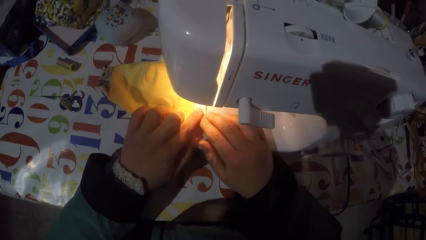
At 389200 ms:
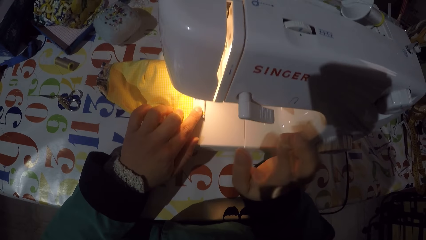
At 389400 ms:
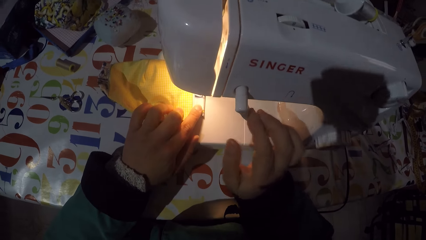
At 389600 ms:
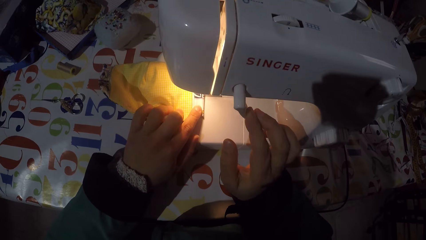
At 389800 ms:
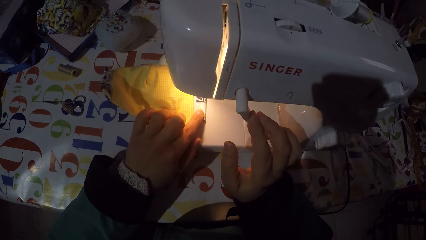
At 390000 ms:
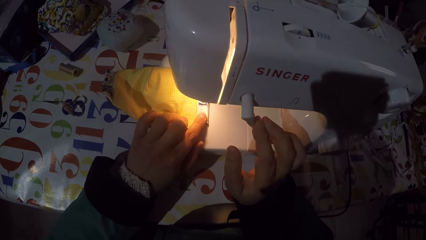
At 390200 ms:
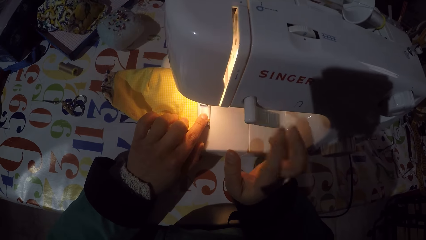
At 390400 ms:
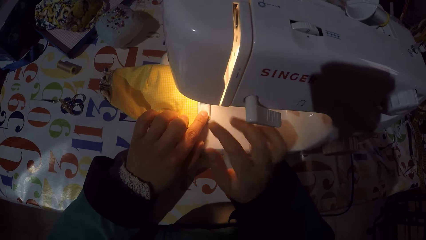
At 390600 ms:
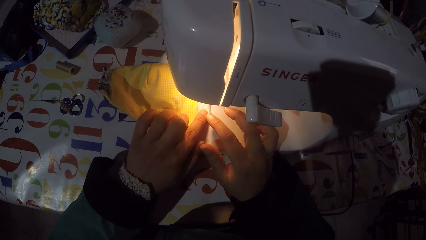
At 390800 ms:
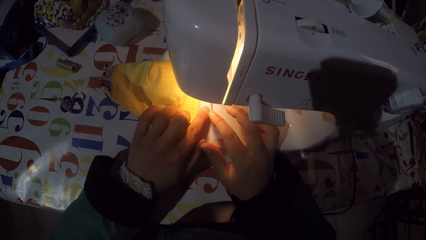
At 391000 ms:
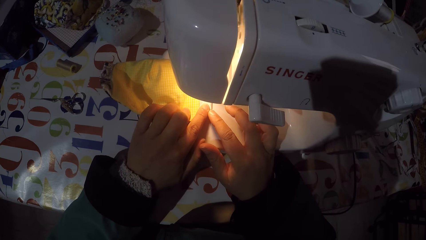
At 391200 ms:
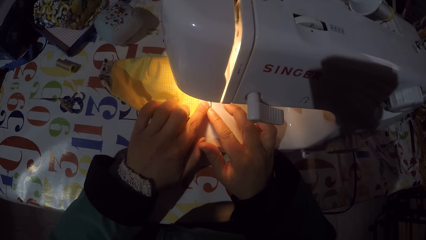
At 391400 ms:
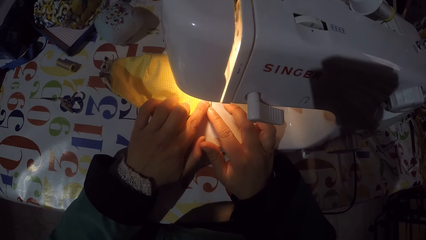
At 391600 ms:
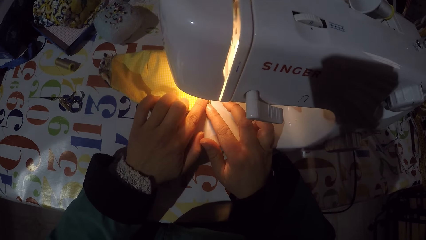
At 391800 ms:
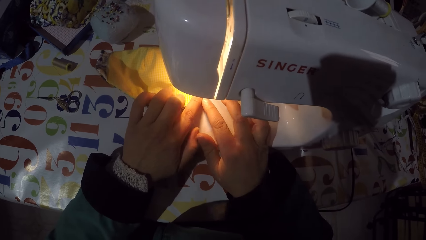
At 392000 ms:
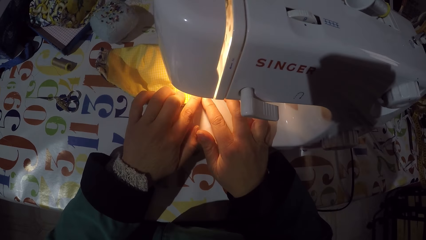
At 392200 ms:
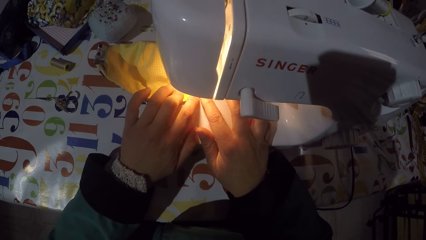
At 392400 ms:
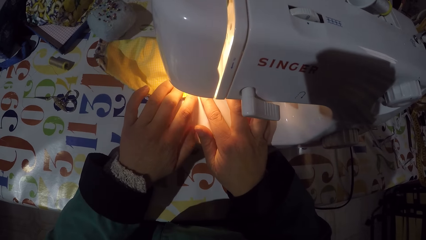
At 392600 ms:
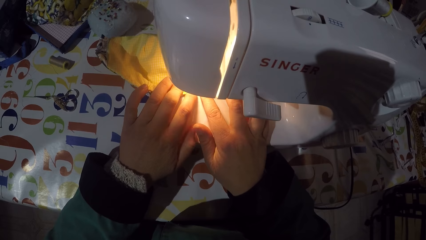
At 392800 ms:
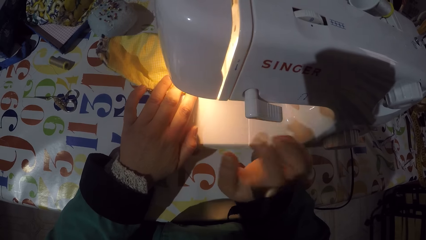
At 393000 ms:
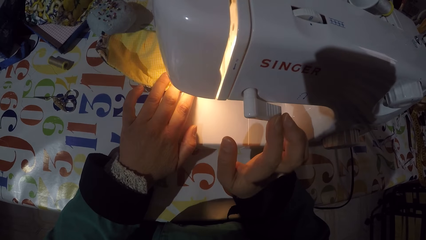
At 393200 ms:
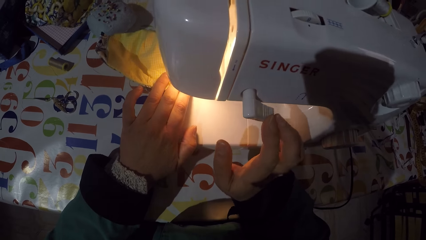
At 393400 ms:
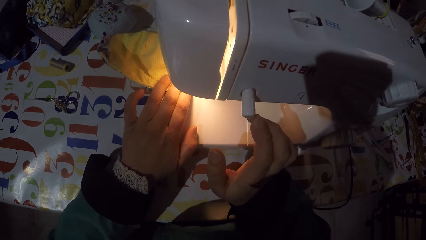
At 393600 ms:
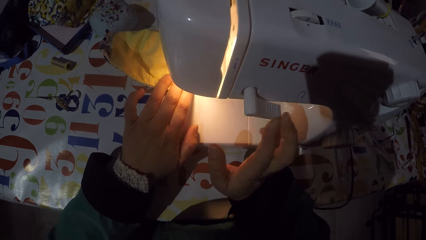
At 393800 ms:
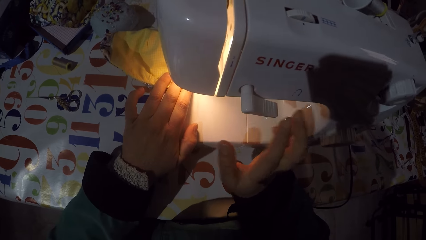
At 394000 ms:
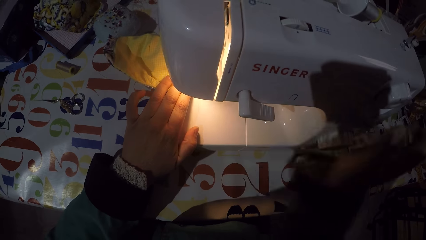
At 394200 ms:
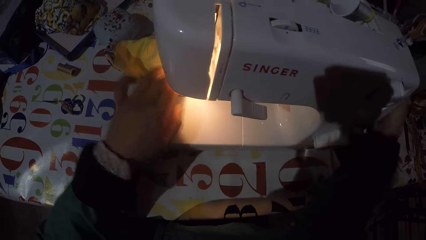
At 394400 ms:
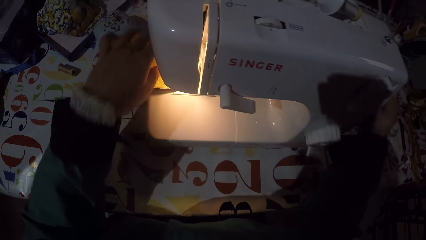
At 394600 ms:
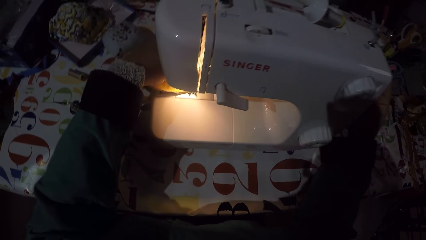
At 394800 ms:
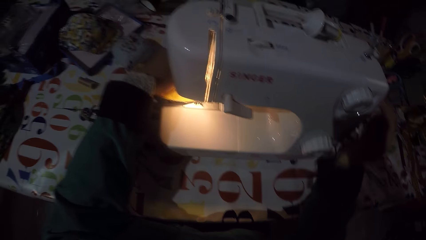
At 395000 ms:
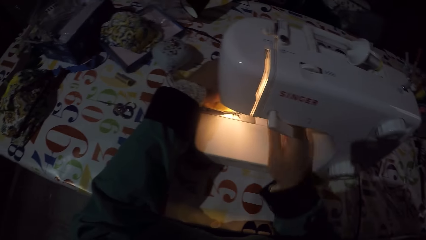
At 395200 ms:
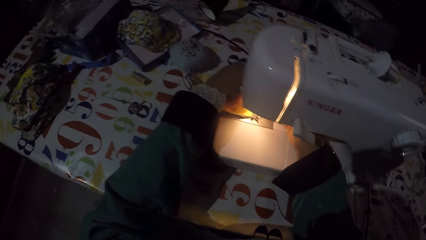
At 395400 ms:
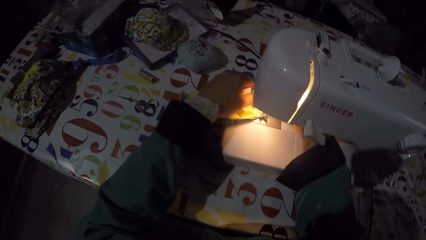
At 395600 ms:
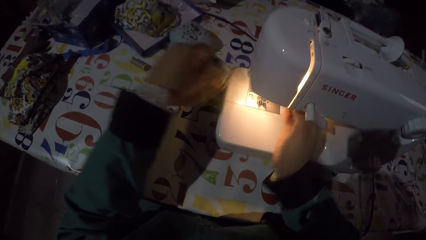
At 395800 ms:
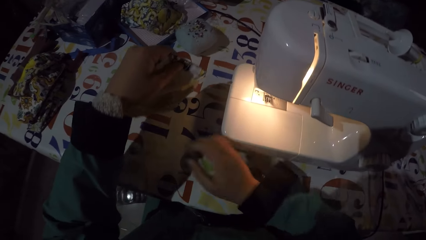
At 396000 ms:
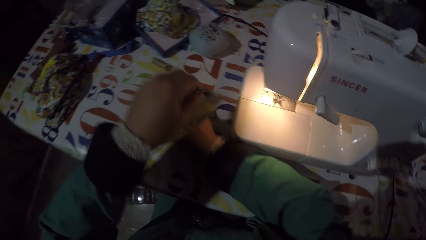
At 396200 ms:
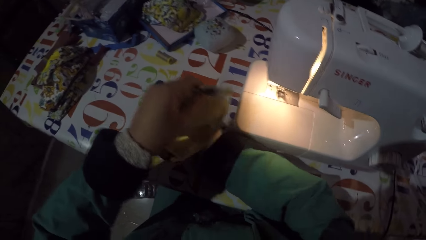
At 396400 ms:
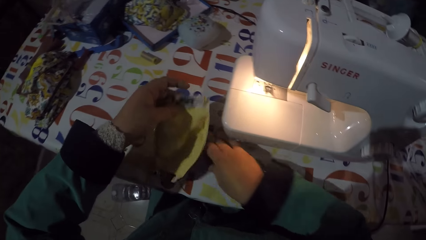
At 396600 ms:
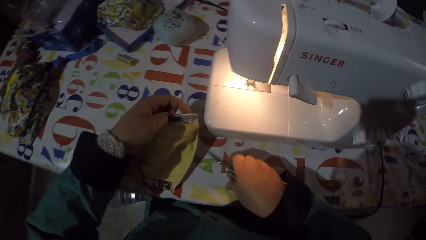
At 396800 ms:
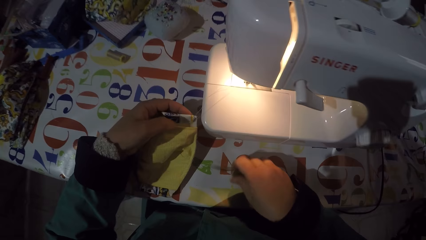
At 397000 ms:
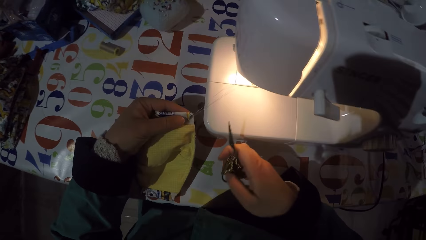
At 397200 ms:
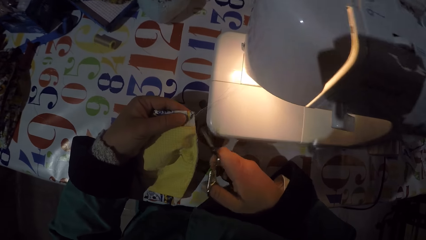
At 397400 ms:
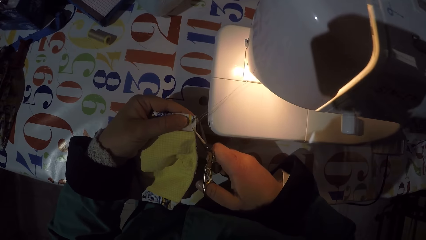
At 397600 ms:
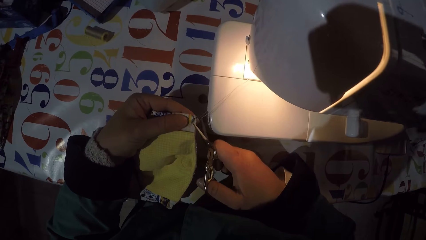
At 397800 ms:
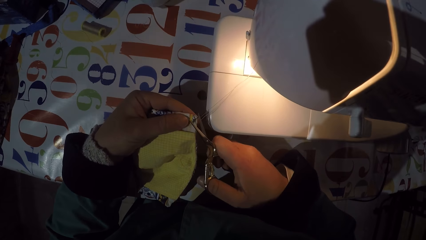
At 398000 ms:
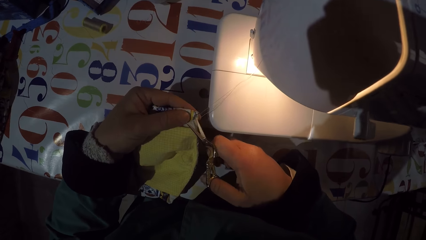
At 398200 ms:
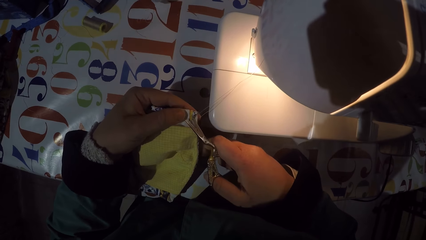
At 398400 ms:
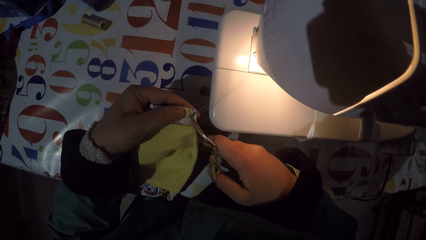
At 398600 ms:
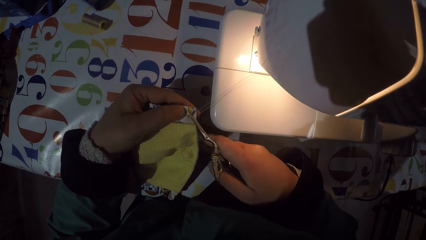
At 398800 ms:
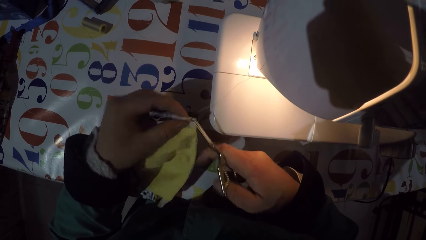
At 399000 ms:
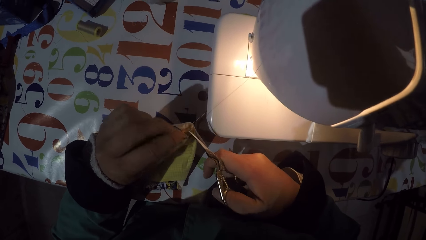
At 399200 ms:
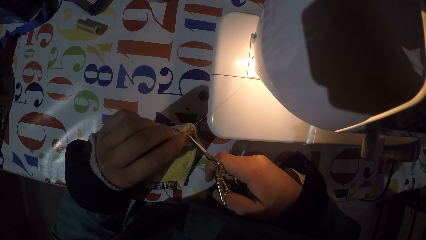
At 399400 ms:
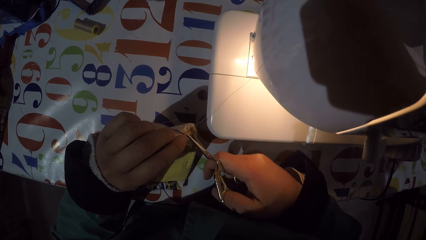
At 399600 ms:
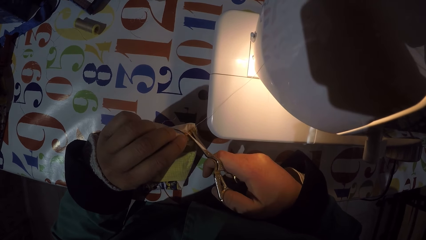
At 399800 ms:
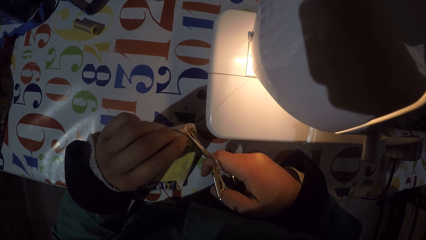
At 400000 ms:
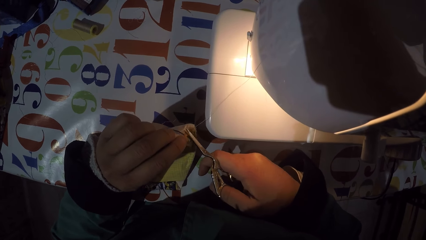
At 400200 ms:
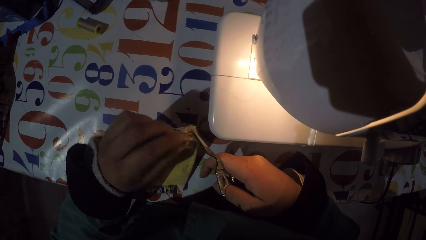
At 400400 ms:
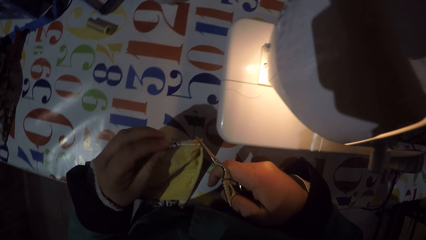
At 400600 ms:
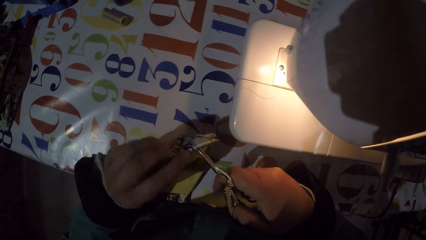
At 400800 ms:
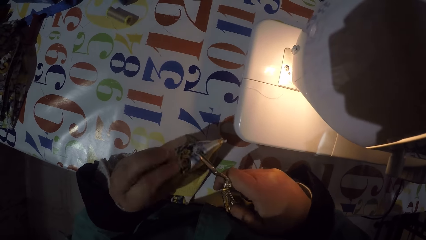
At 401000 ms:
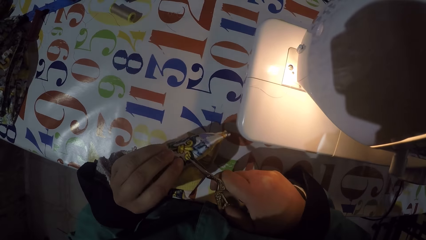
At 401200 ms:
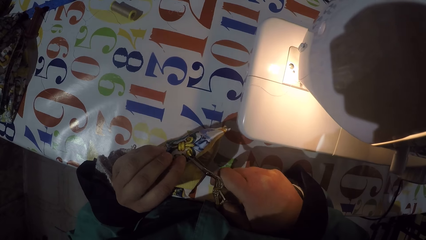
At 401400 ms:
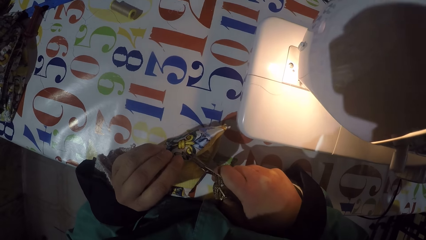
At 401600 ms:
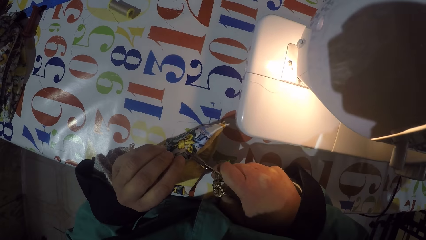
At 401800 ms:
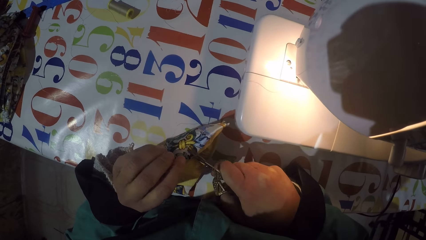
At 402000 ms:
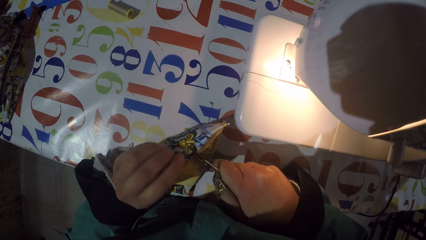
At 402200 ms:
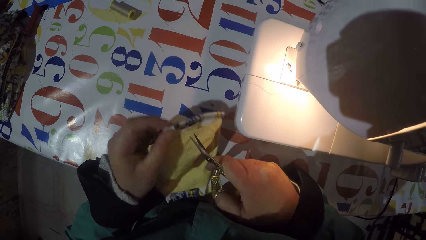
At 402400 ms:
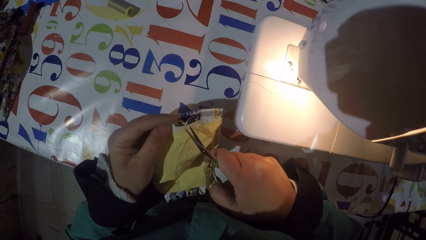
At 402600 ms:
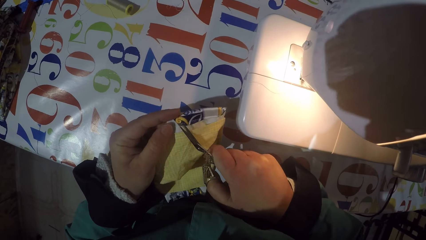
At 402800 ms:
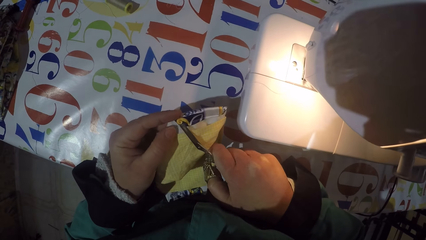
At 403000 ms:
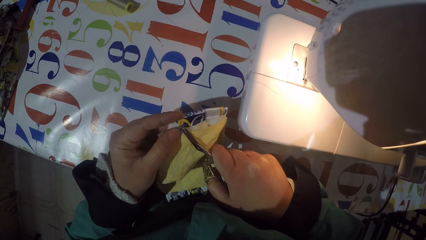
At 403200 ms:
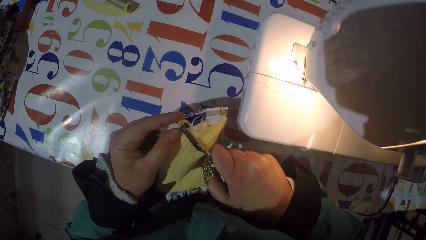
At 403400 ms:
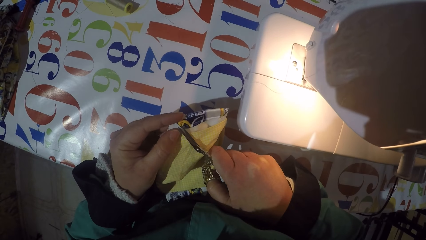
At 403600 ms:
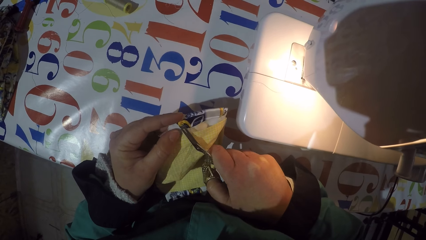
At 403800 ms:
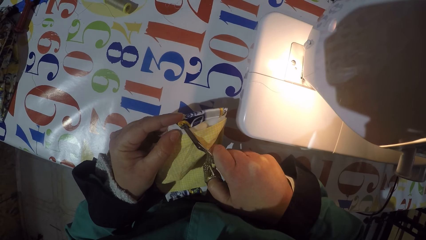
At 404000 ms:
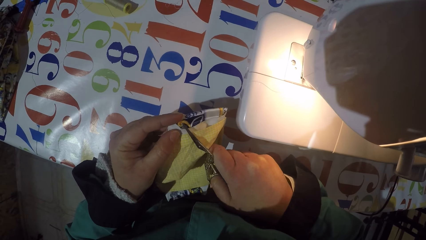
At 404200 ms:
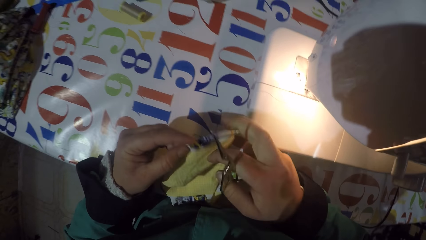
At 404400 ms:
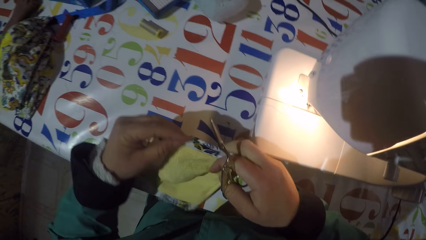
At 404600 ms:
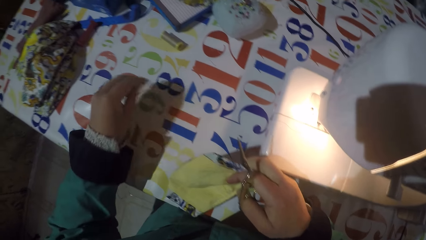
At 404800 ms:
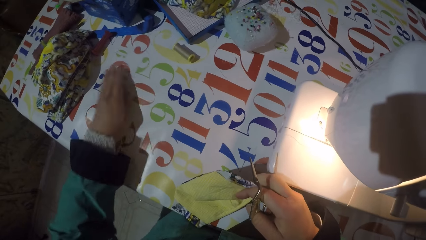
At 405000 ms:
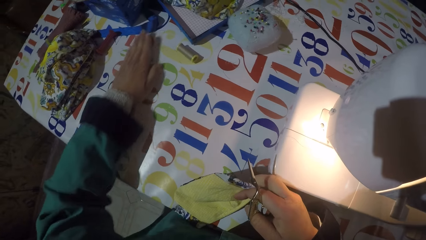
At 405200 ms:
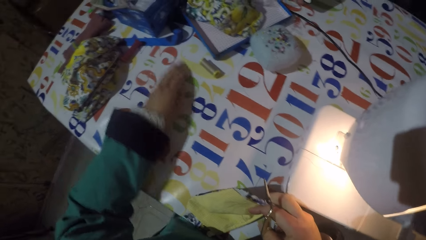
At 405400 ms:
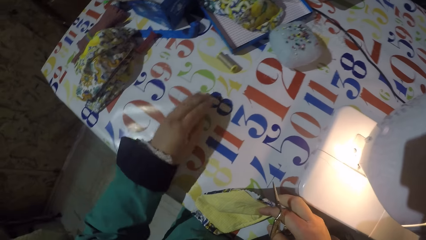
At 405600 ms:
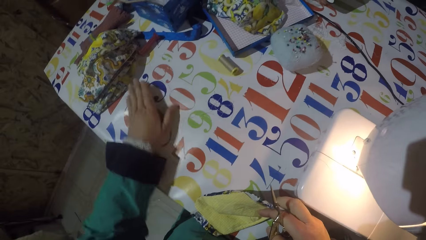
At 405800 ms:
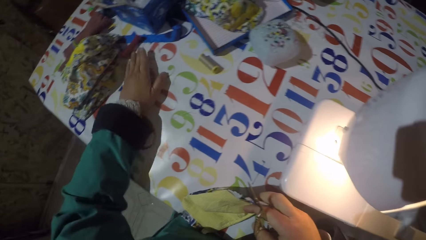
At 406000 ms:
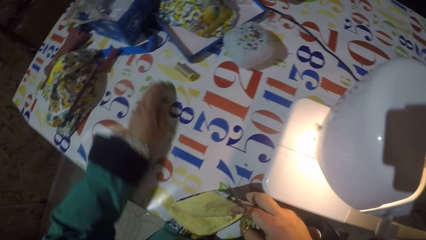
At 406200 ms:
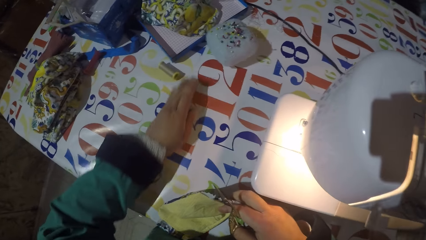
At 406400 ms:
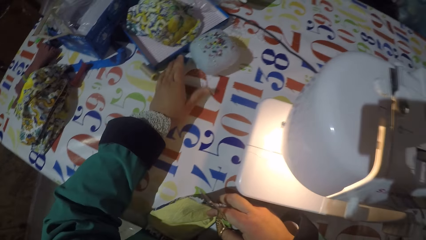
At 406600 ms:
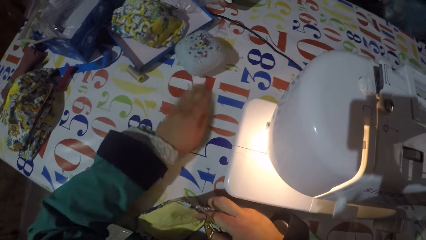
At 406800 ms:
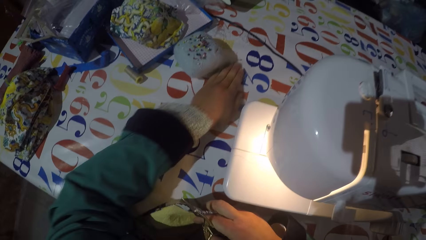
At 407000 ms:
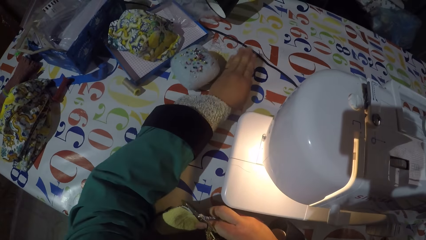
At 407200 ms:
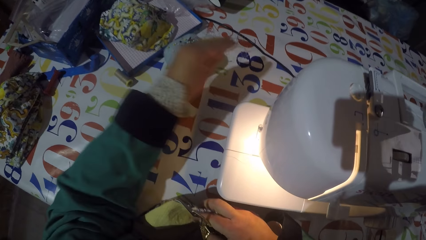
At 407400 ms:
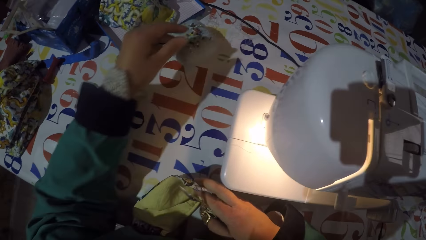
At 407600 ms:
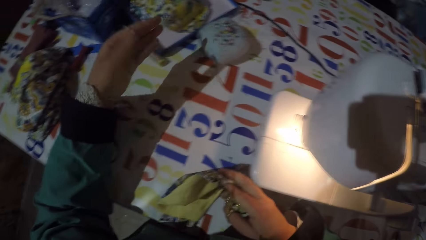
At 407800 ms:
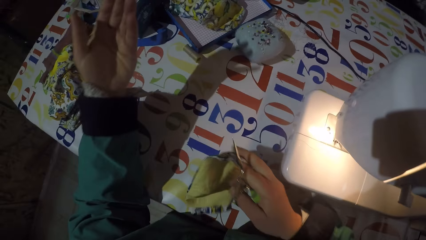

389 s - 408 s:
The camera wearer folds a mask. They turn on a sewing machine. They sew the mask. They turn off the sewing machine. They adjust a balance wheel. They remove the mask from the sewing machine. They take a pair of scissors from the table. They cut threads from the piece of cloth with the scissors. They hold the pair of scissors and the piece of cloth. They gather pieces of threads on the table. They wipe the table.
